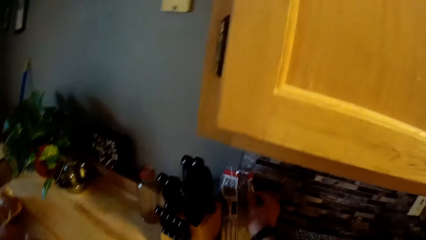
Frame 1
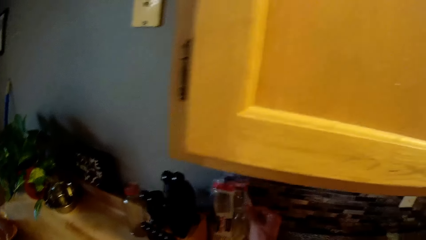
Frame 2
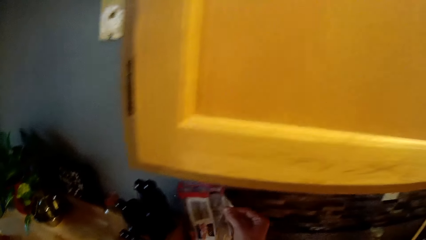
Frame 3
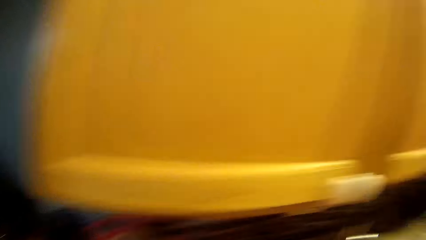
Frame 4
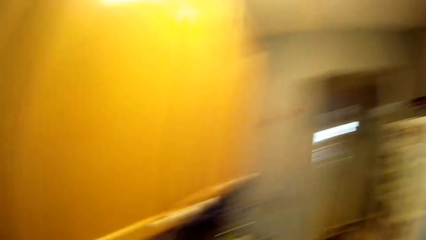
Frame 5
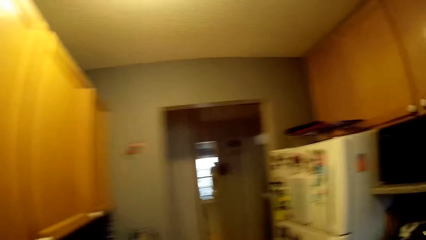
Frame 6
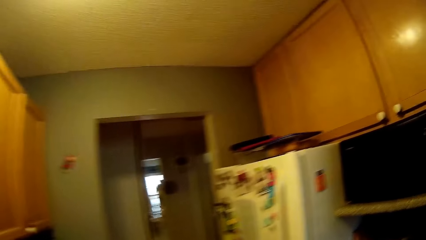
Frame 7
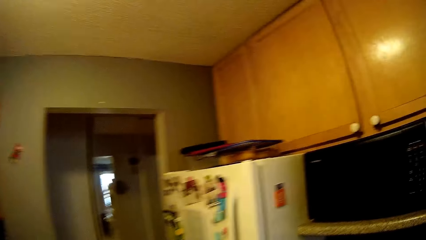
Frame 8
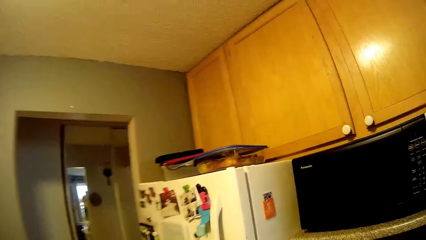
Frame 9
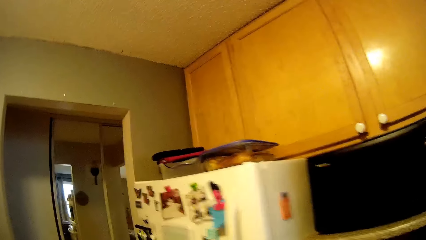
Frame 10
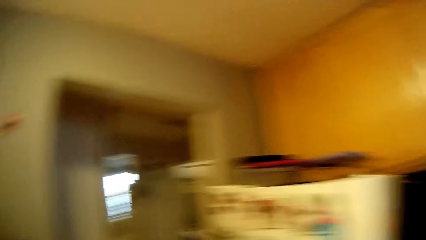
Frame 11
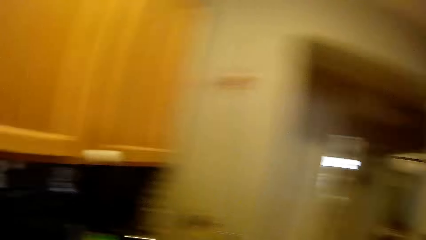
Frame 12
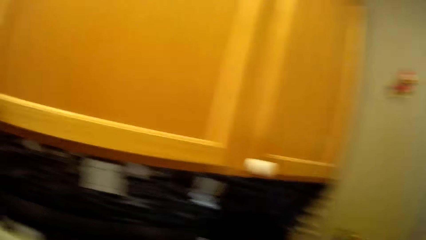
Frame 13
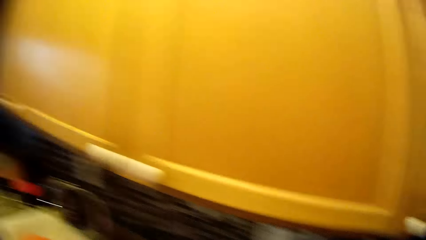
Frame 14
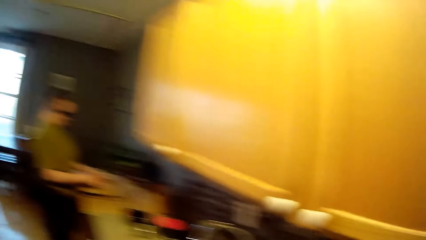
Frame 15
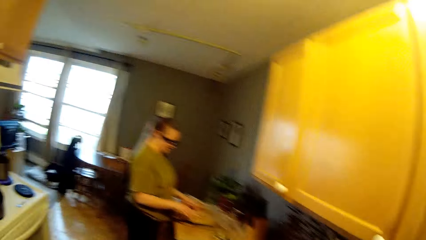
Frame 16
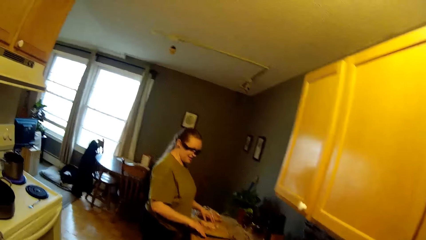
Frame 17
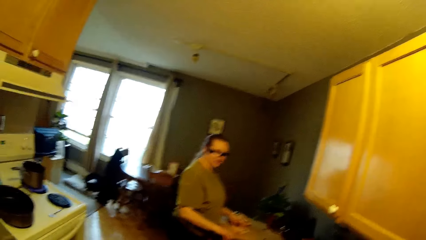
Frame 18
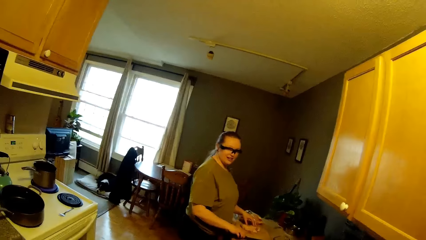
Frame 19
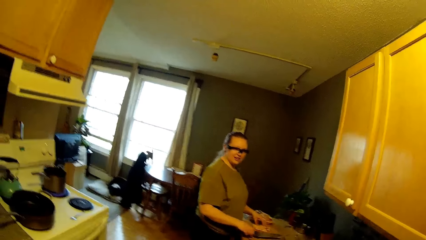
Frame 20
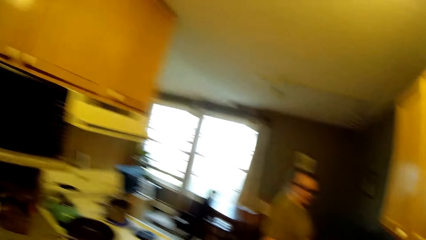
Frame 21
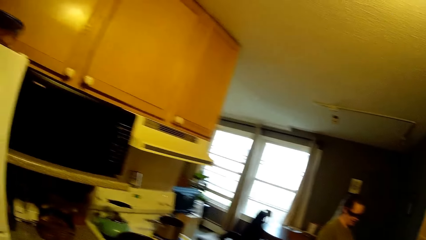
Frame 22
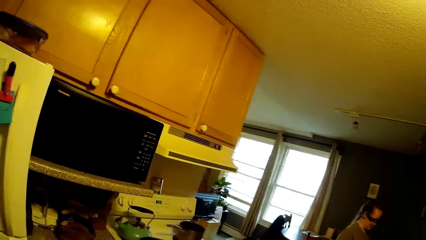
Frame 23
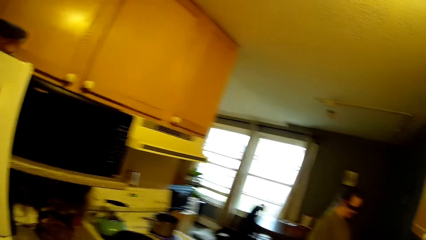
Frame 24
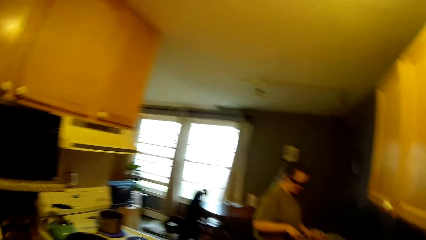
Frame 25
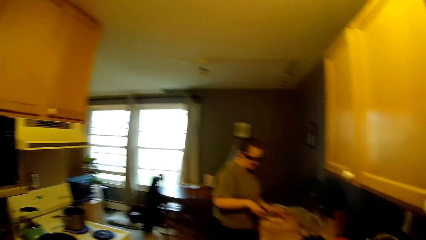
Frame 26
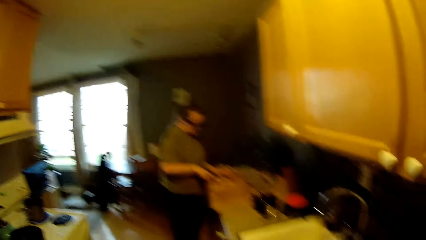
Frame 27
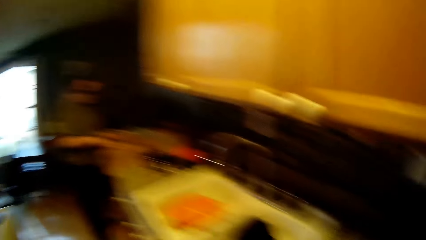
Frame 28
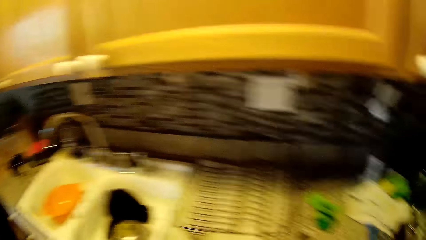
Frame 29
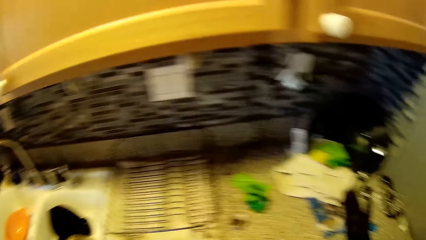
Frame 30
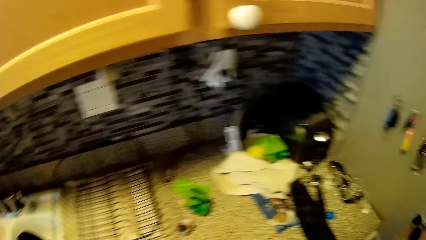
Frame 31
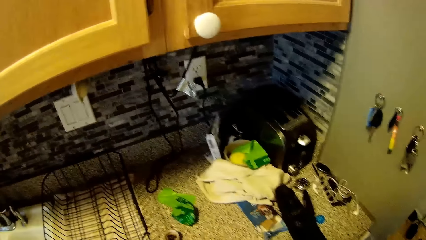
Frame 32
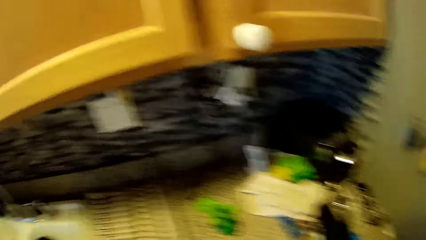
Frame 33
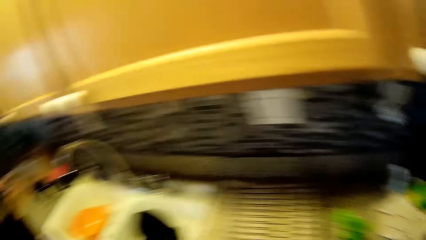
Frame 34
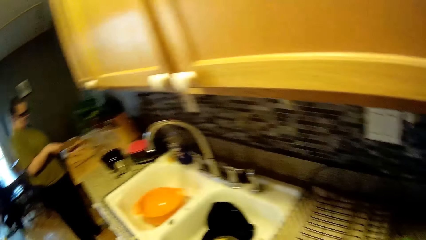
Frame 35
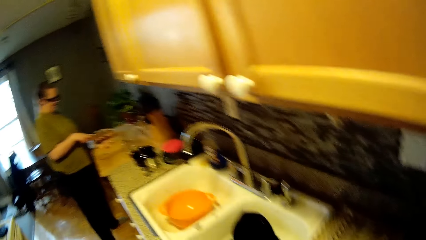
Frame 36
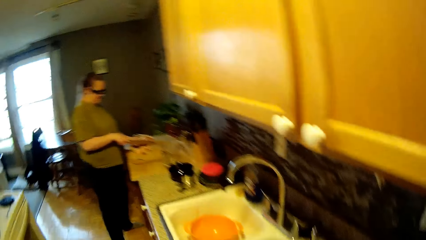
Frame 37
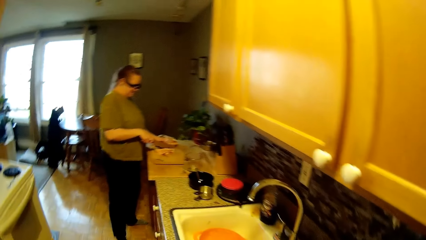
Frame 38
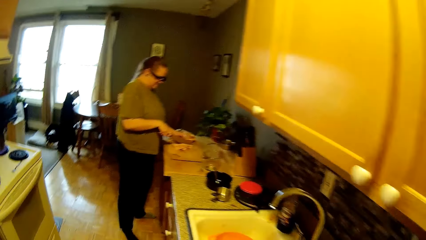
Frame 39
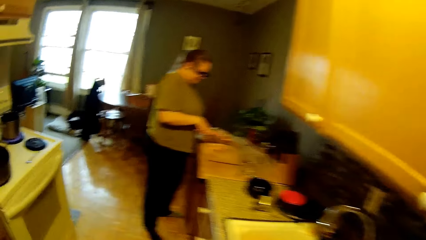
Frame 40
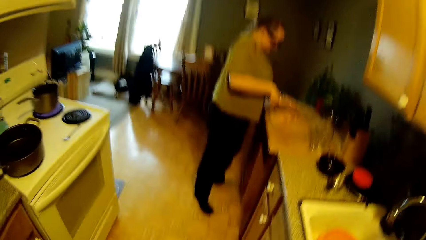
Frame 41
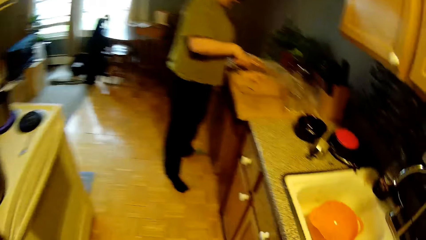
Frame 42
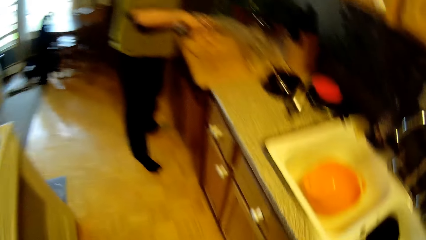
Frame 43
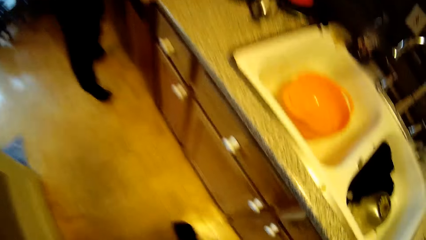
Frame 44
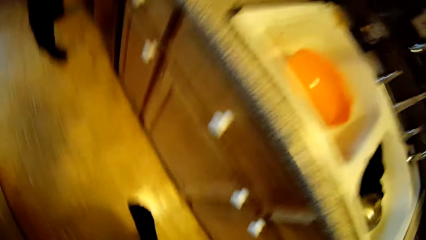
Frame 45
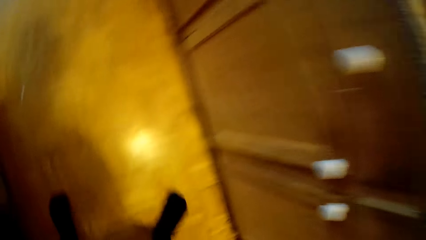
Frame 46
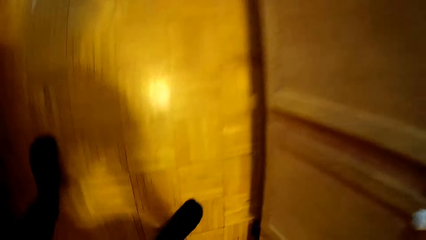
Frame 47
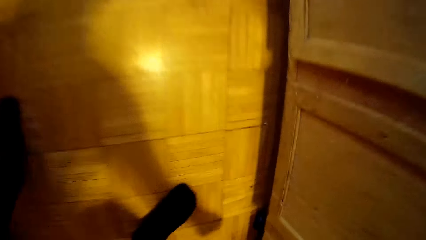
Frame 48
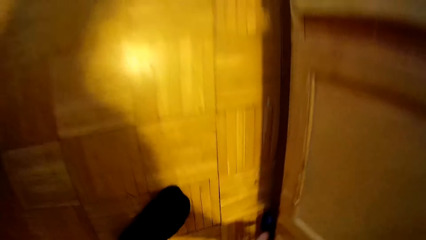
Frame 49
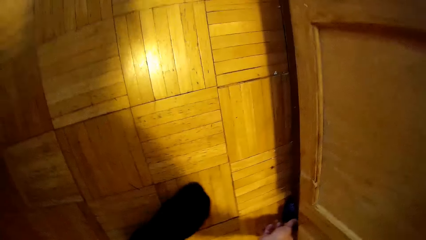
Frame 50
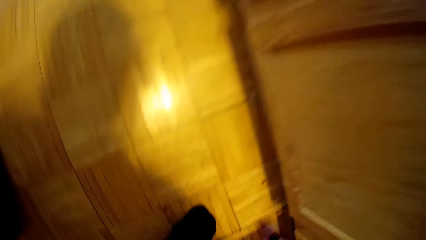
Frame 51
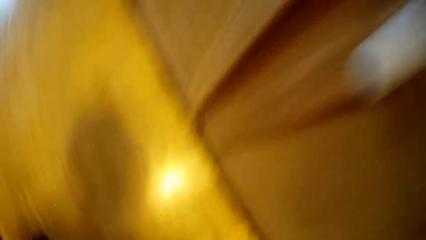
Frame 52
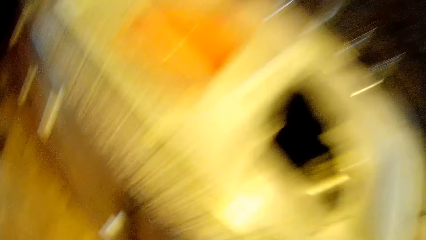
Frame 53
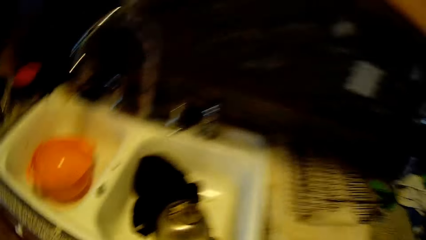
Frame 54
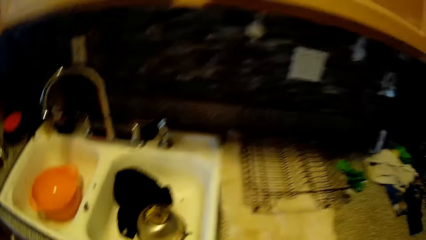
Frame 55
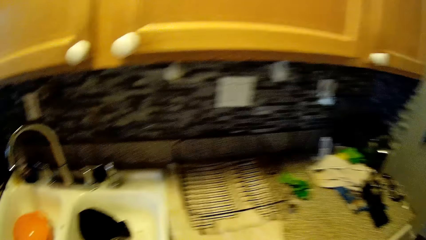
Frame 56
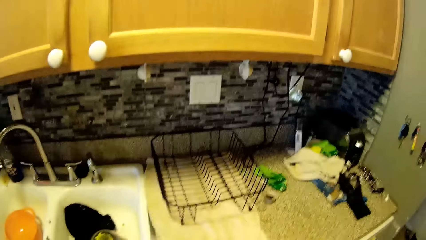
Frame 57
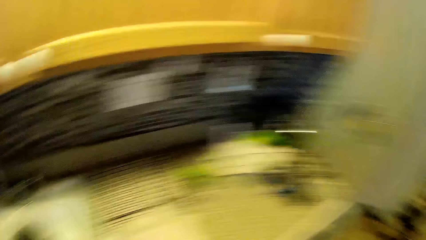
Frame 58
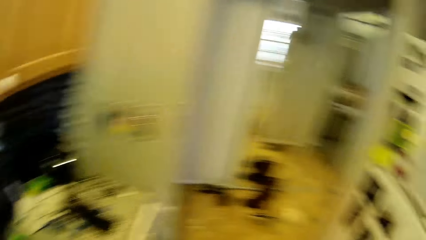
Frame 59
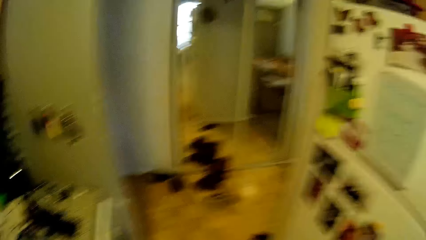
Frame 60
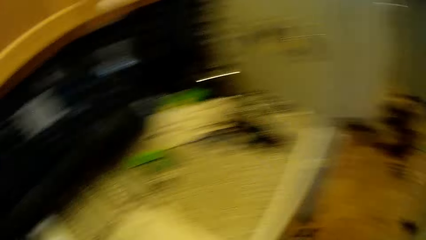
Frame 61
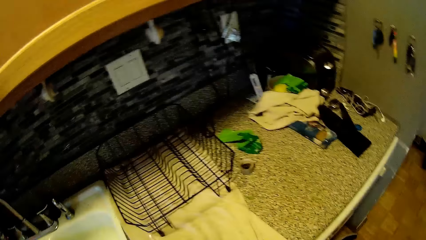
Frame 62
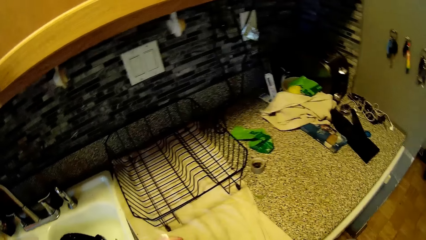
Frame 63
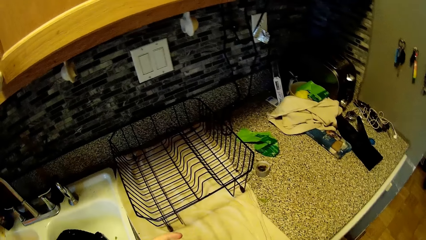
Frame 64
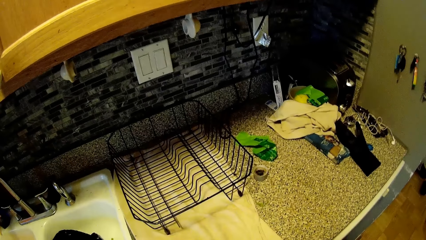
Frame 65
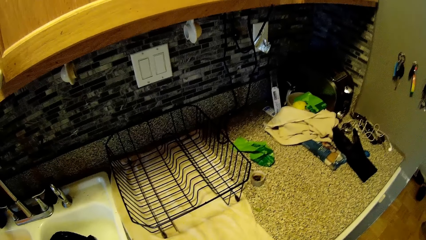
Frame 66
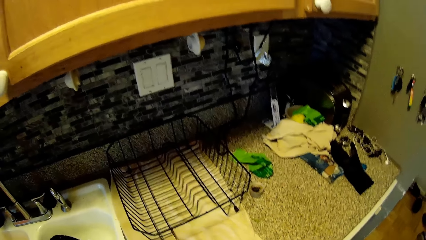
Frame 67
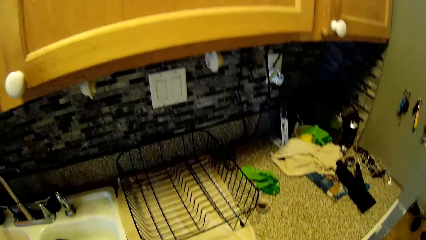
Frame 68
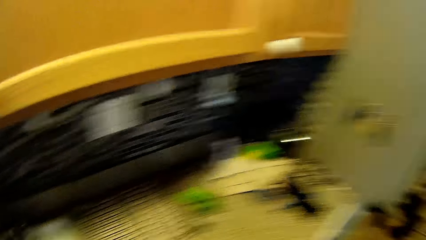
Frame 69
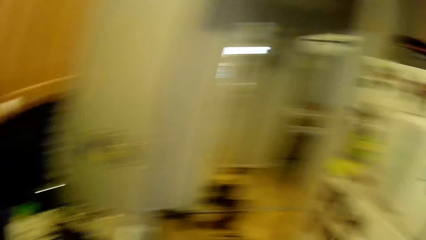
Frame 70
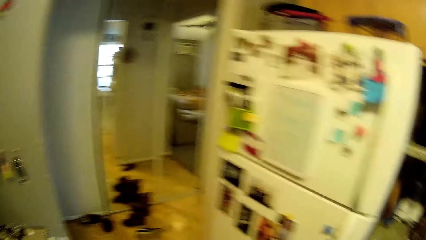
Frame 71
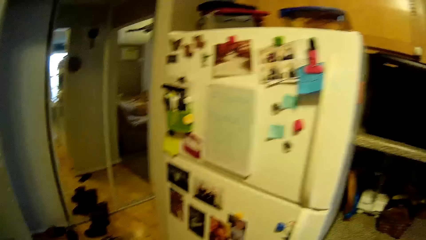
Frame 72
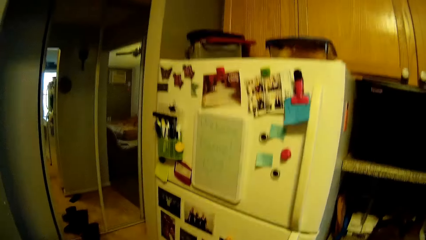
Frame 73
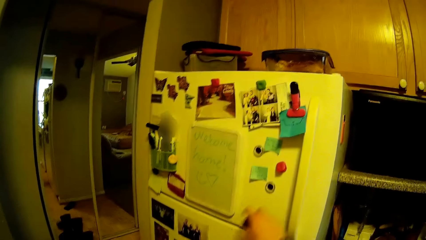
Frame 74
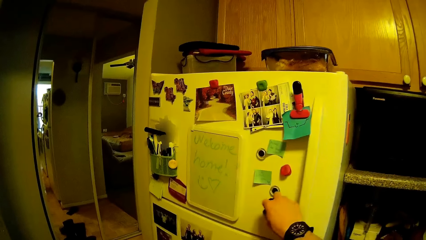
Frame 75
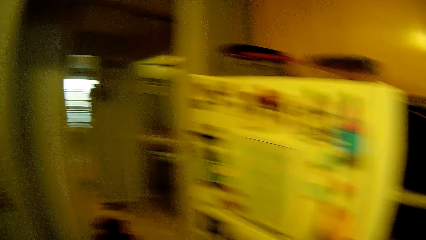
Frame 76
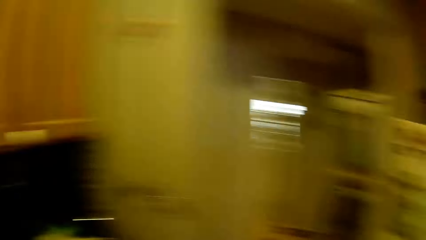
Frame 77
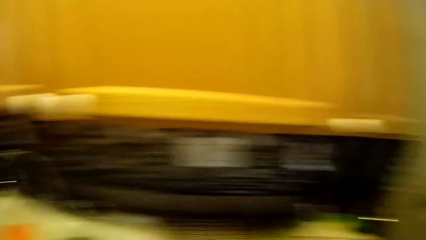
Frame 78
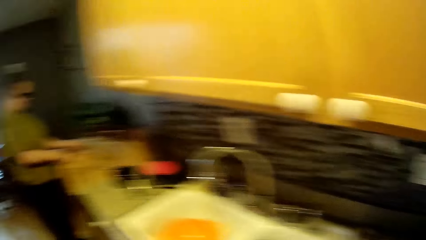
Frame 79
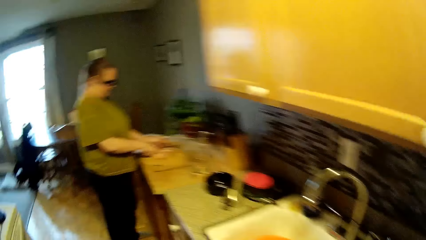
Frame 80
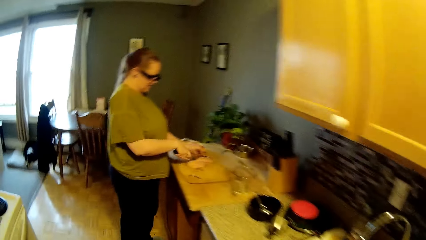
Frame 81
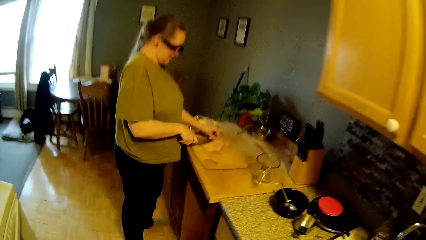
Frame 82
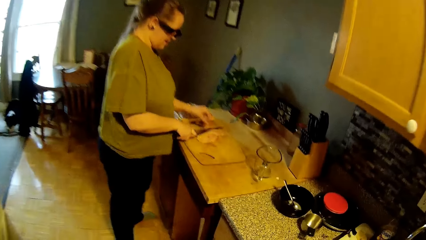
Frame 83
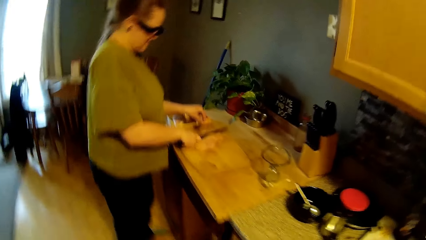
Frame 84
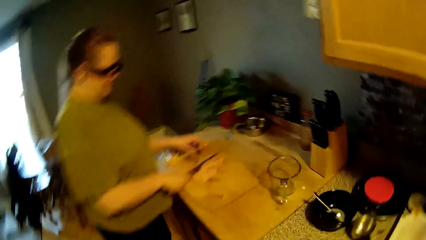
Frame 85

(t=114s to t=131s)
The camera wearer picks up a pack of rice from the kitchen worktop with his right hand. He walks around. A woman picks up the knife from the kitchen worktop with her right hand. The camera wearer converses with the woman. The woman cuts the chicken on the chopping board with the knife. The camera wearer looks around the kitchen. He makes a step, looks at the floor, and looks around. He makes a step. He puts a magnetic toy on a refrigerator with his right hand. He touches the fridge. He looks around. The woman cuts the chicken on the chopping board with the knife. The camera wearer walks around.
